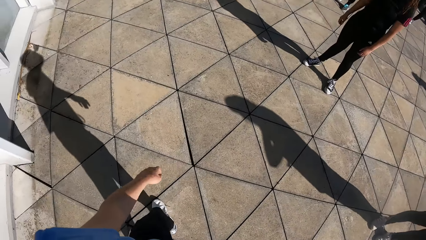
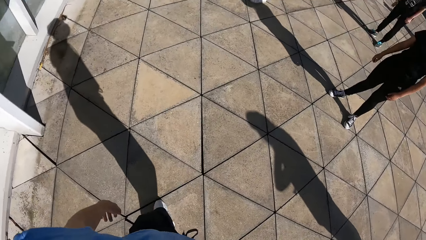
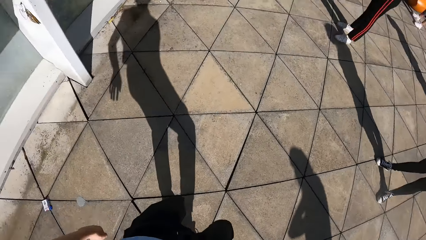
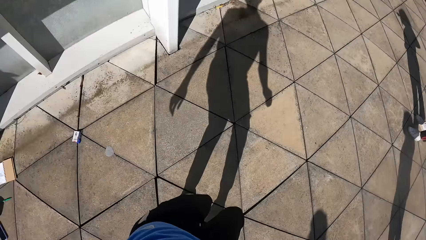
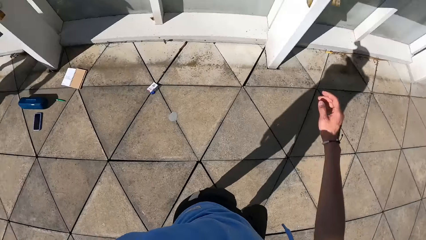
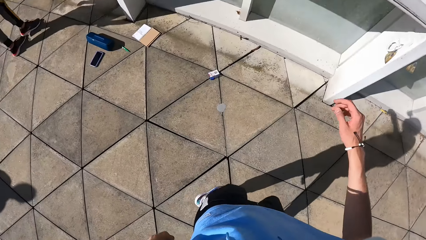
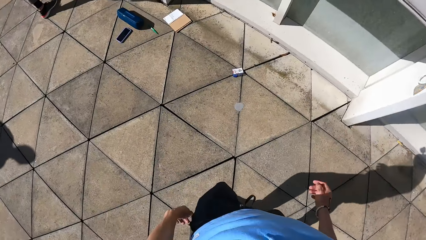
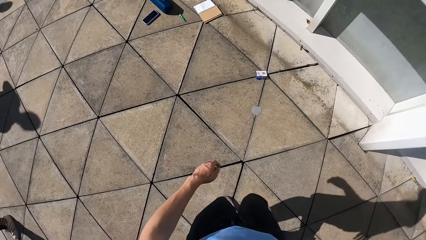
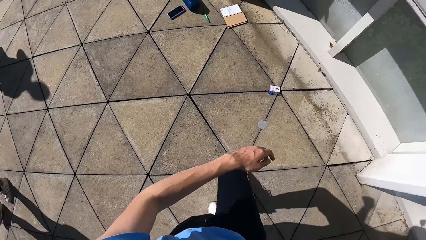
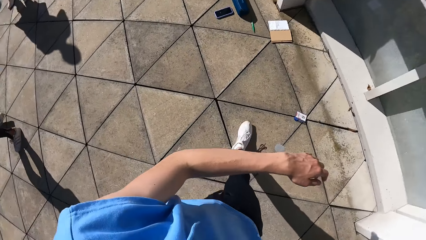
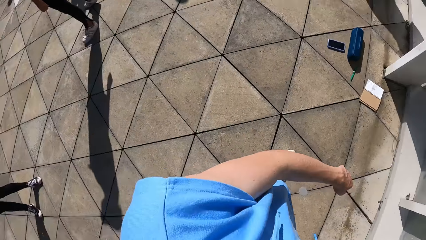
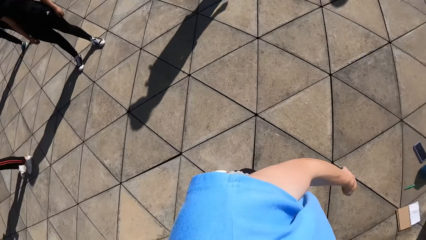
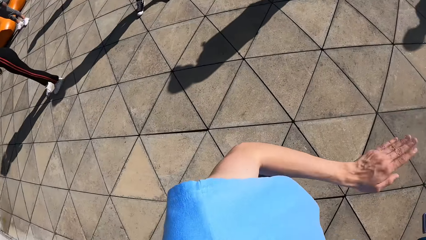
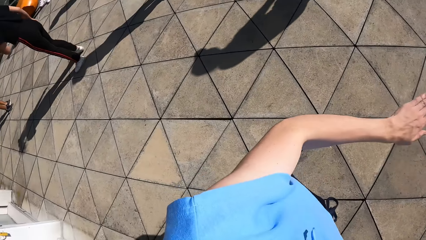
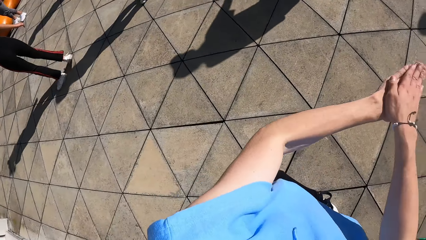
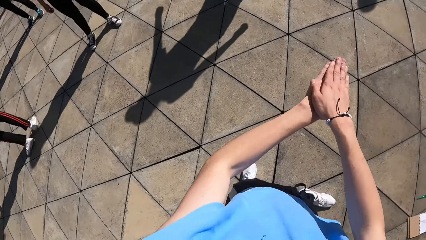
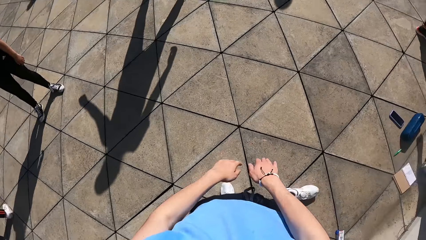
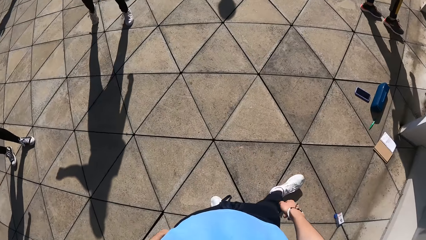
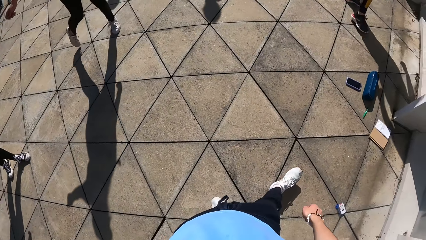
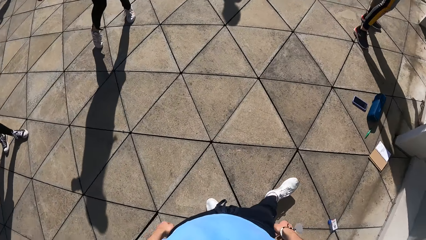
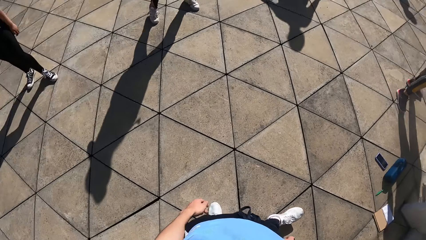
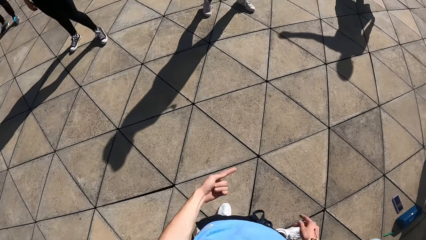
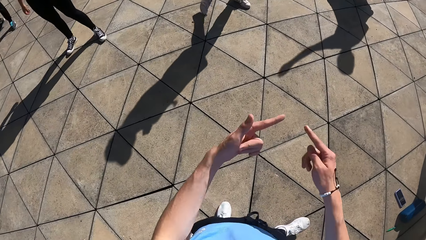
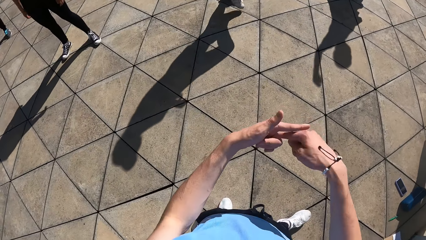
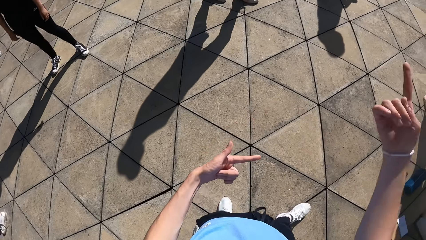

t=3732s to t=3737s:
The camera wearer demonstrates dance lessons.

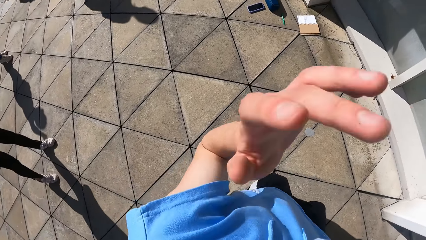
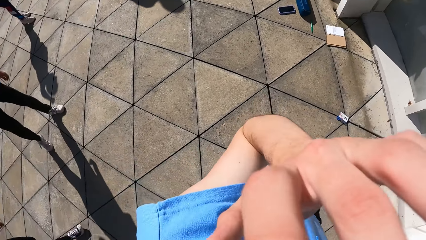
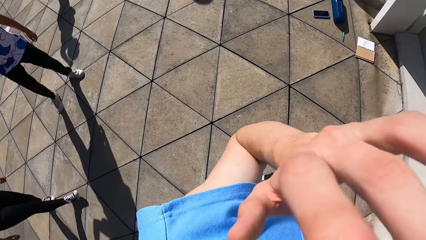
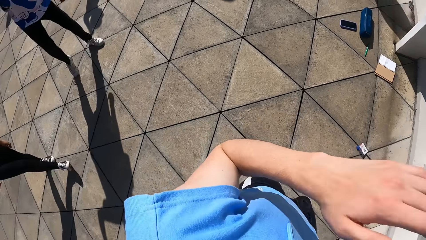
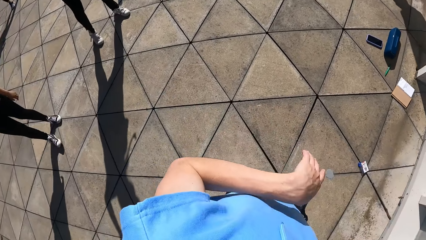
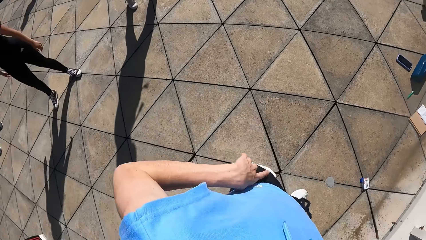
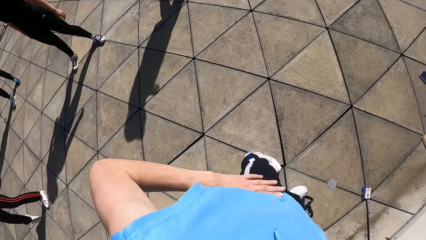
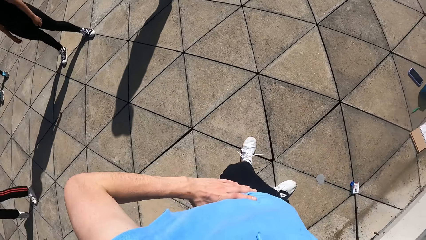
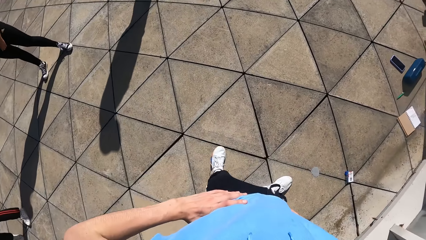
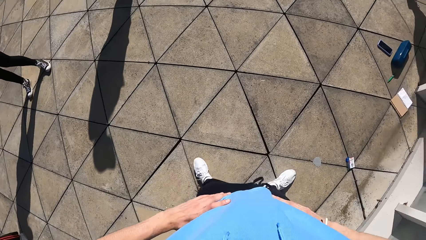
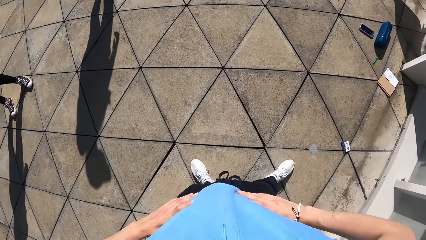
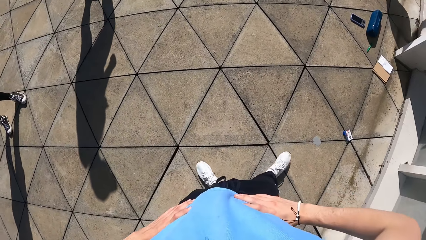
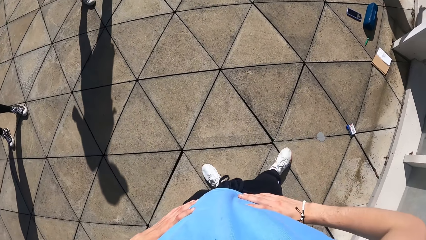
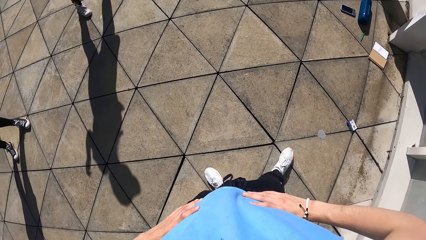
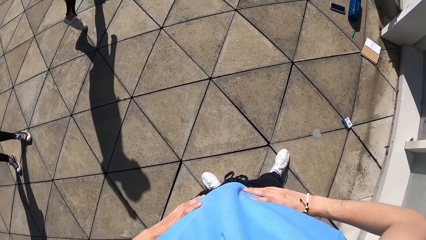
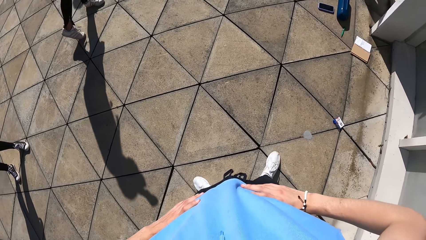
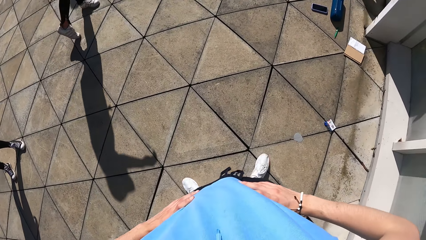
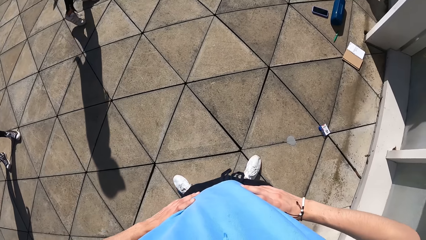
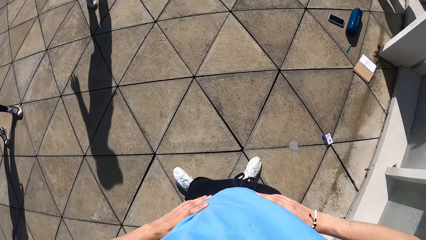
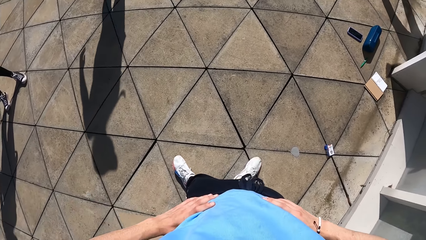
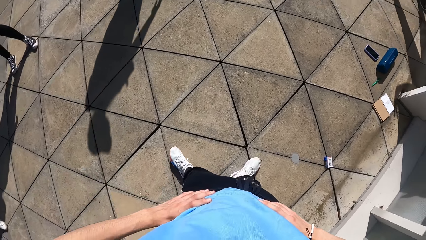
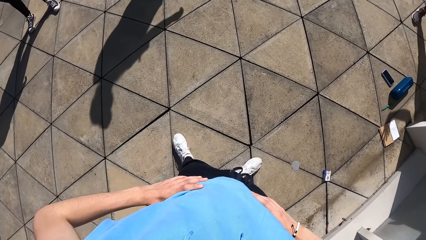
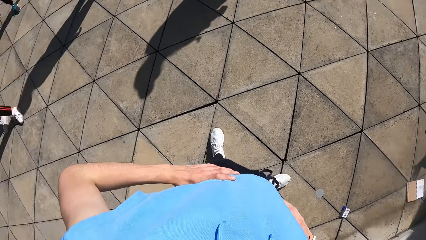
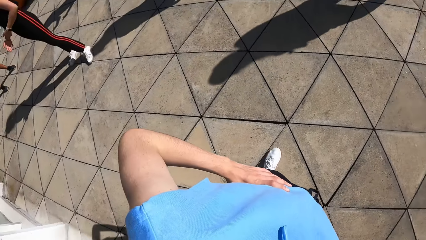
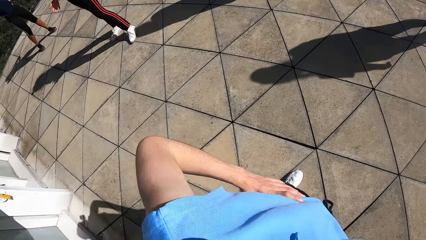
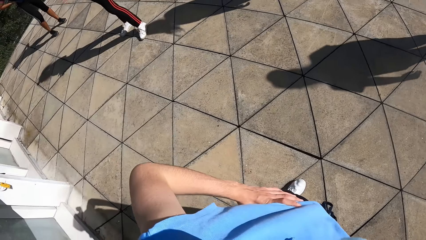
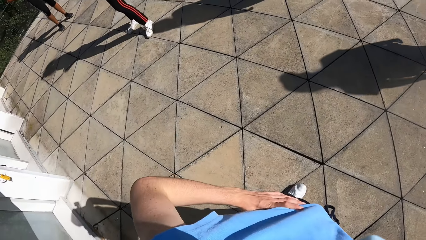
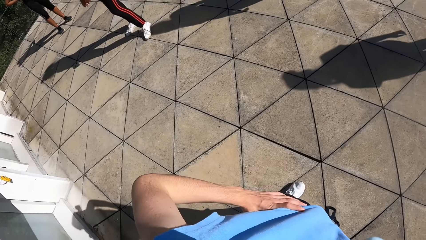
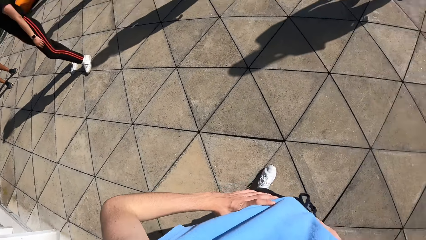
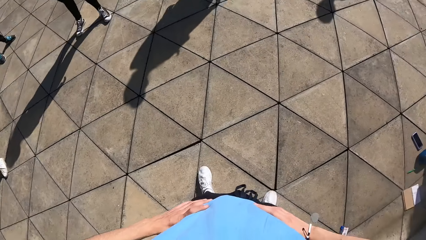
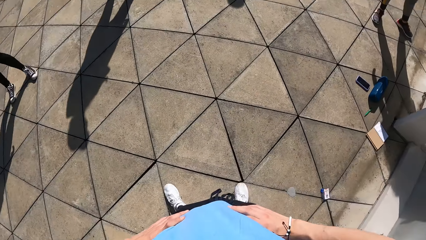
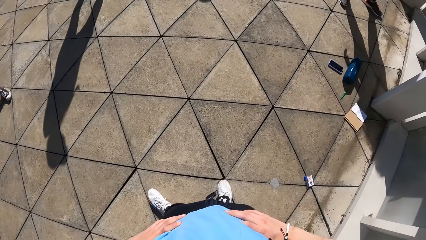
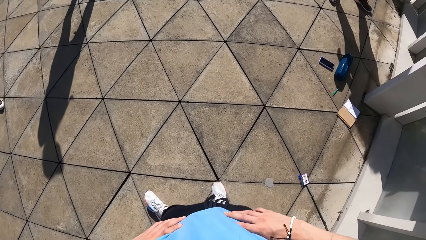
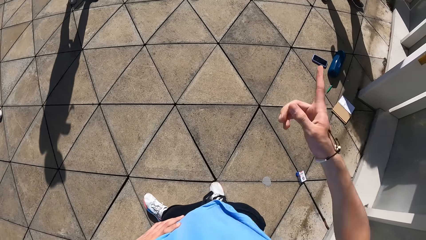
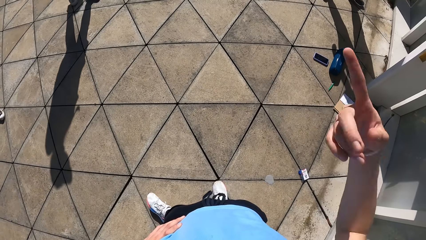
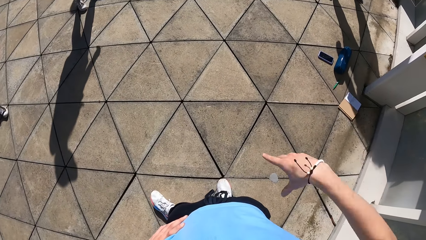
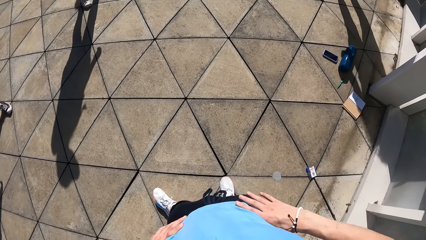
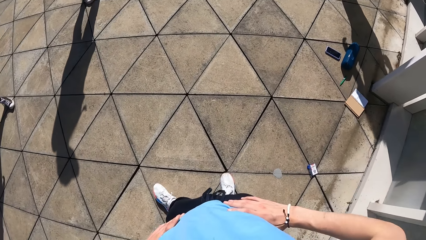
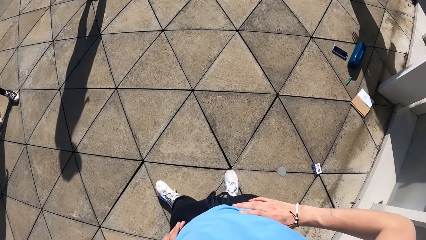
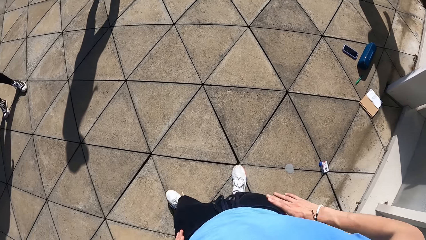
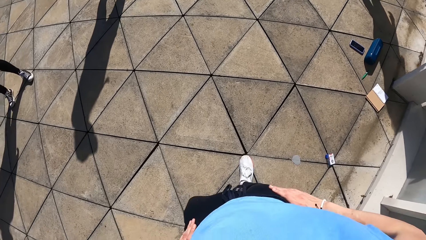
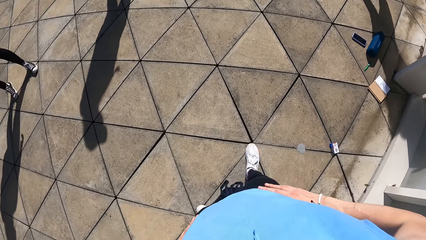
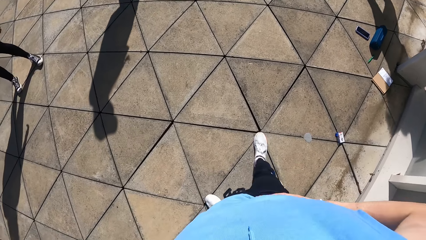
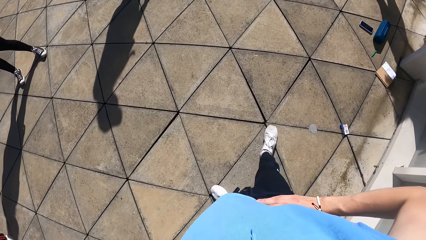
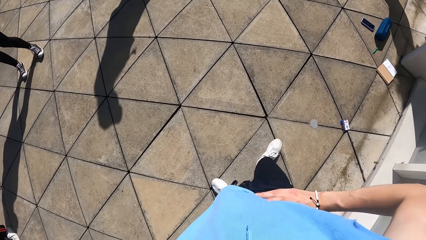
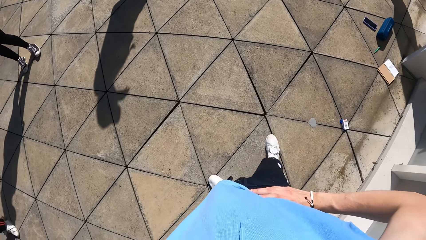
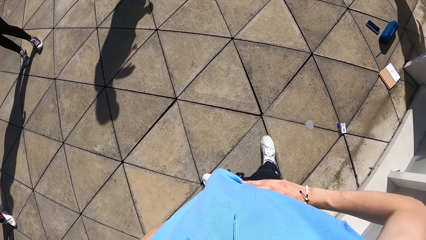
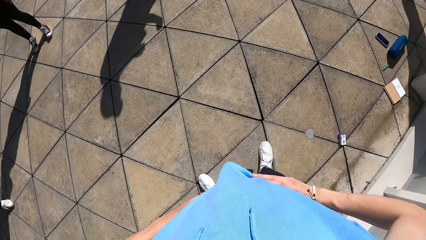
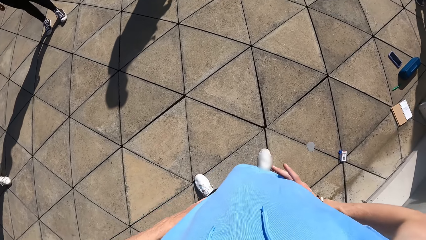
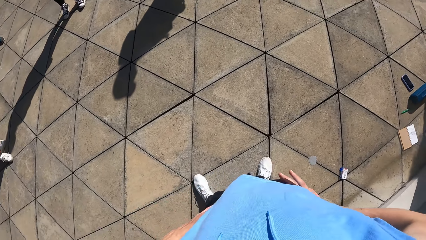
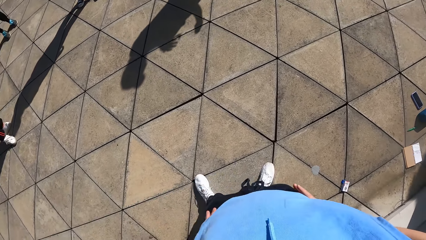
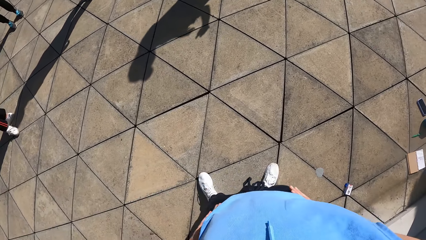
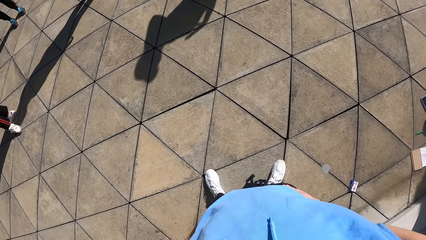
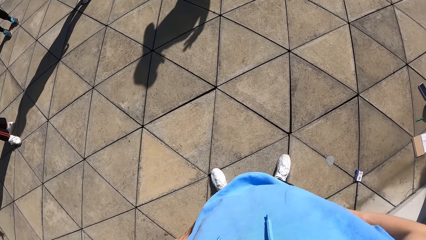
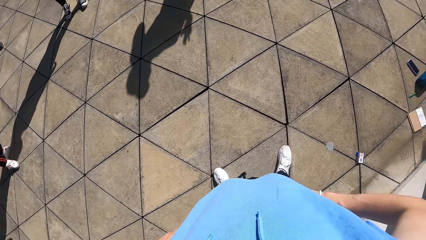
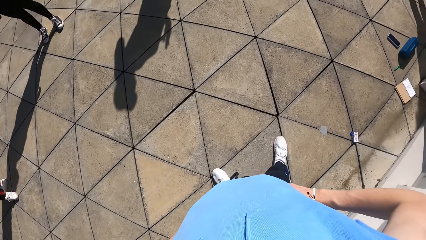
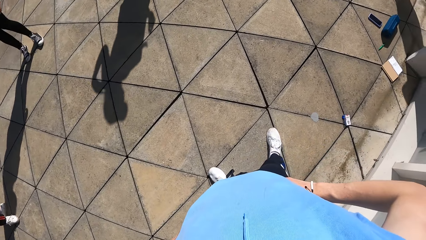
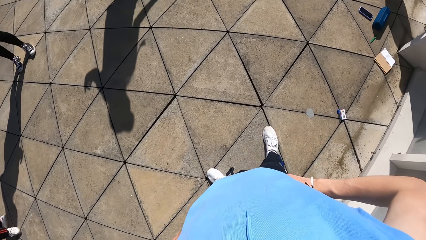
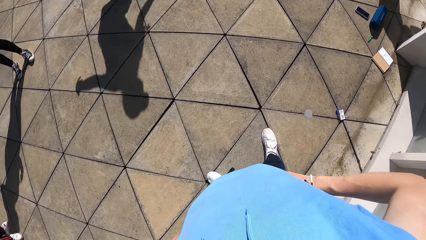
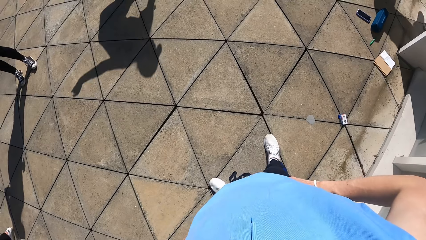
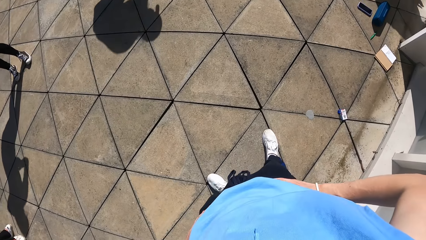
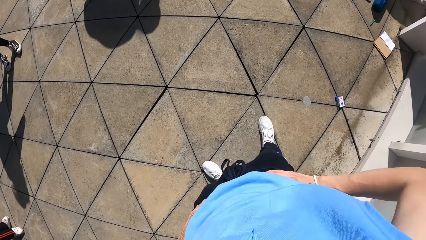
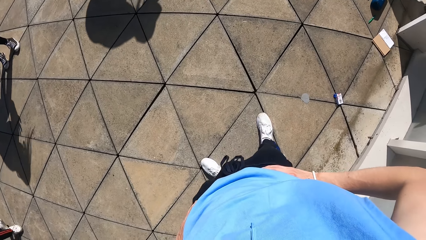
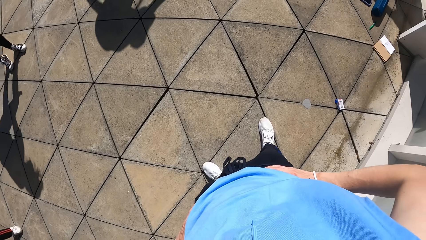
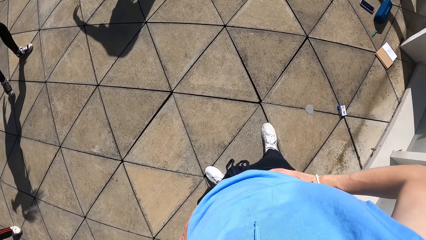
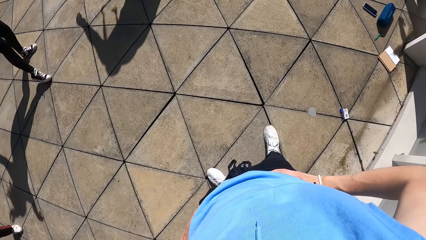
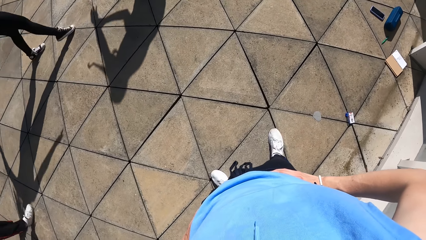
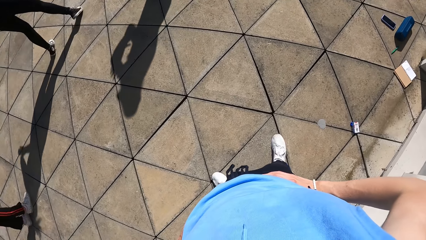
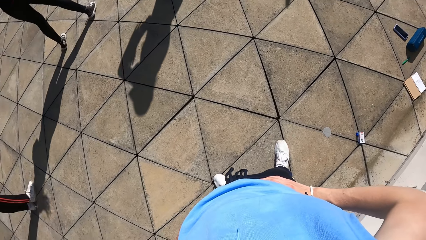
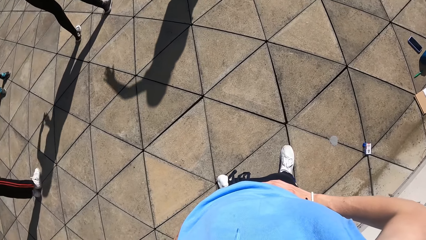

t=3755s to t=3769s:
The camera wearer looks around.
